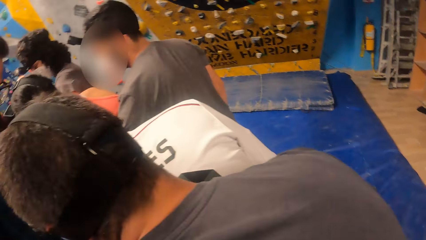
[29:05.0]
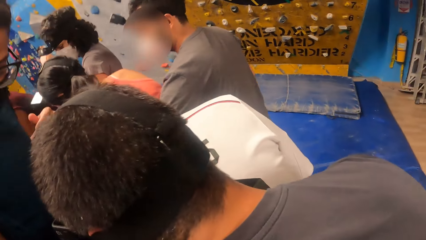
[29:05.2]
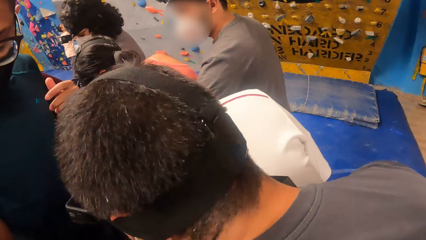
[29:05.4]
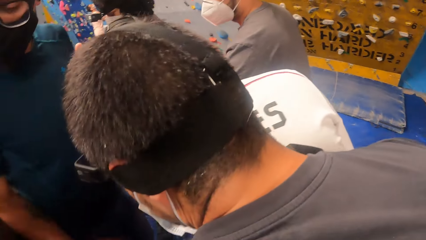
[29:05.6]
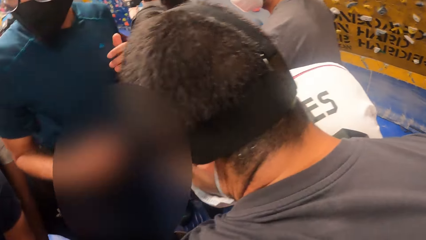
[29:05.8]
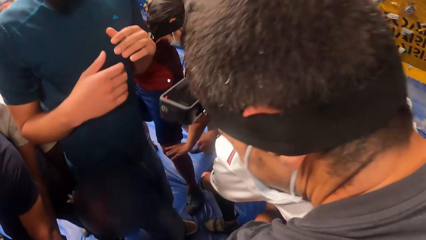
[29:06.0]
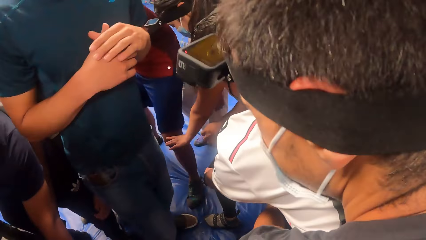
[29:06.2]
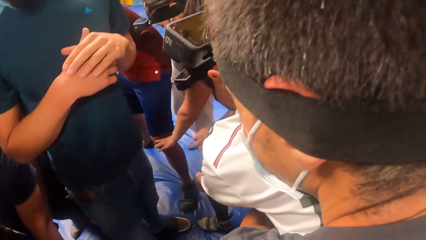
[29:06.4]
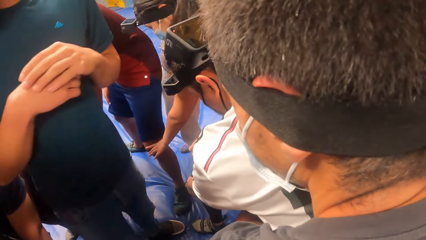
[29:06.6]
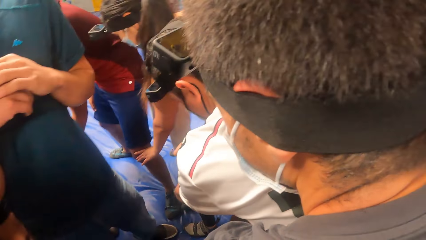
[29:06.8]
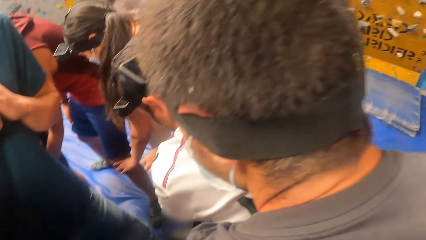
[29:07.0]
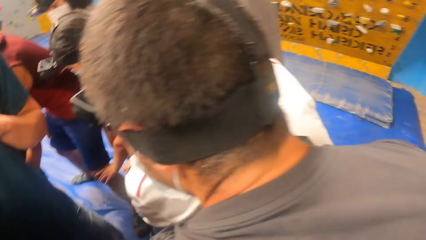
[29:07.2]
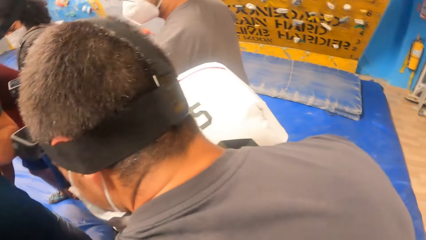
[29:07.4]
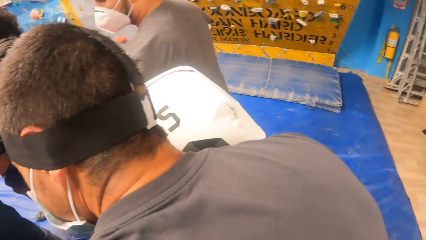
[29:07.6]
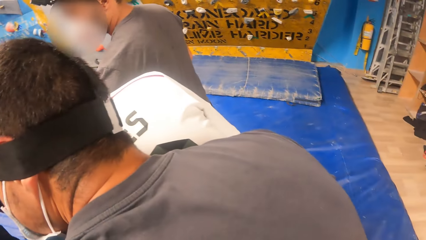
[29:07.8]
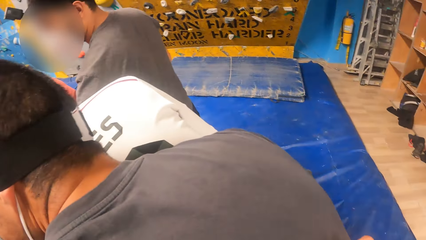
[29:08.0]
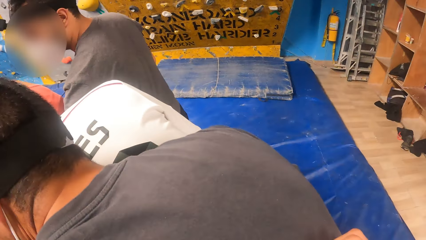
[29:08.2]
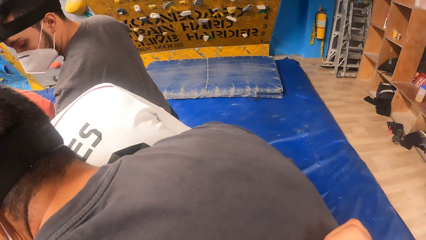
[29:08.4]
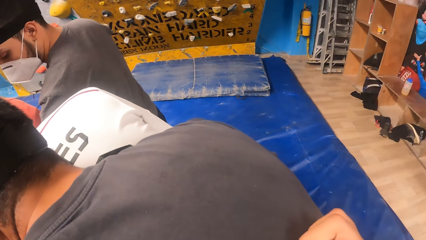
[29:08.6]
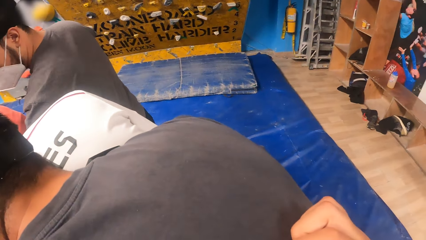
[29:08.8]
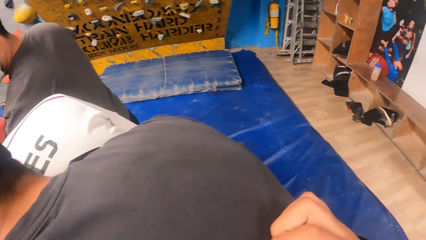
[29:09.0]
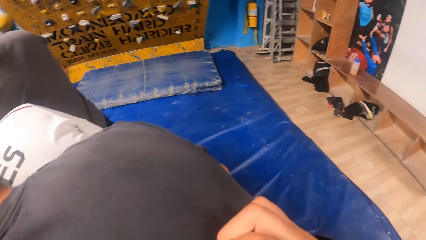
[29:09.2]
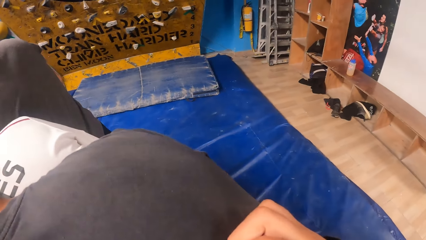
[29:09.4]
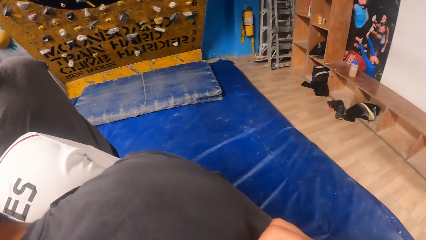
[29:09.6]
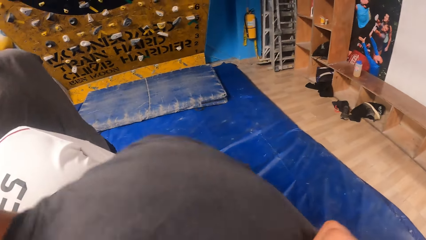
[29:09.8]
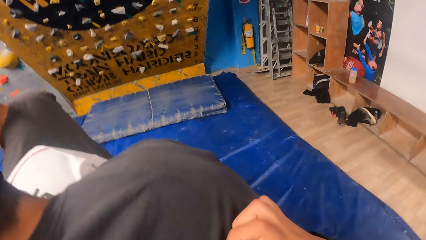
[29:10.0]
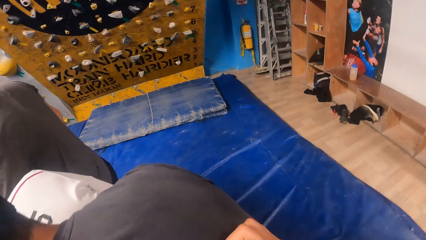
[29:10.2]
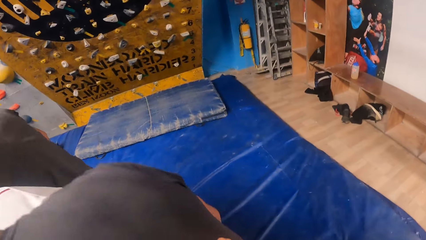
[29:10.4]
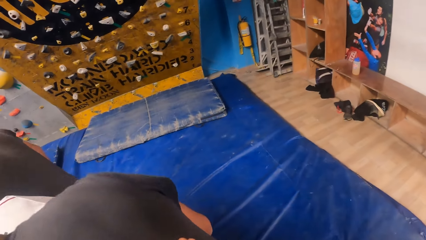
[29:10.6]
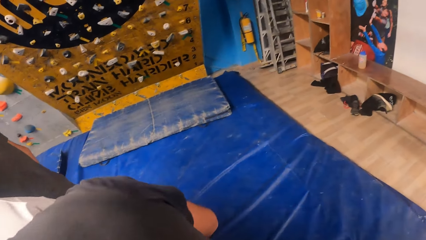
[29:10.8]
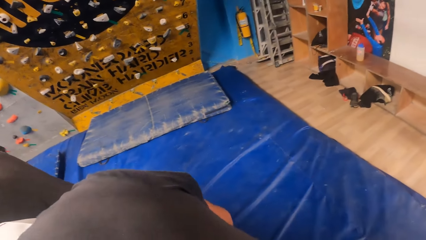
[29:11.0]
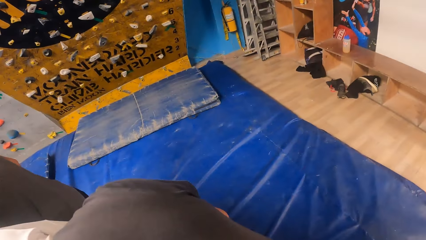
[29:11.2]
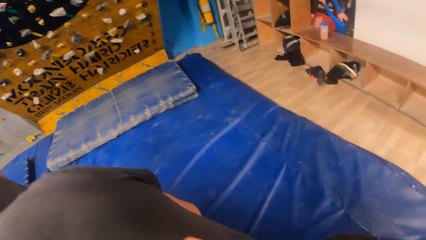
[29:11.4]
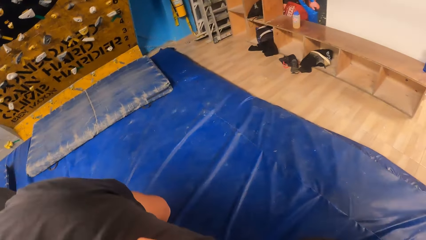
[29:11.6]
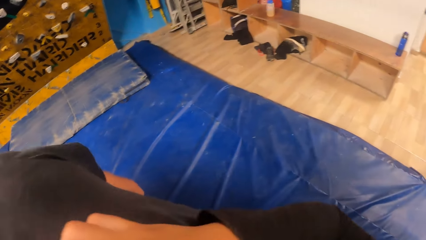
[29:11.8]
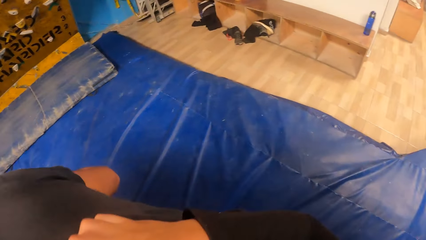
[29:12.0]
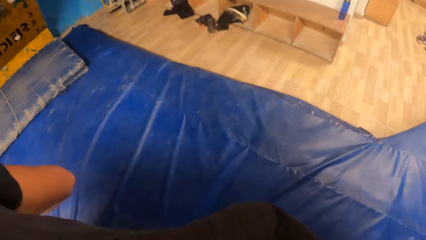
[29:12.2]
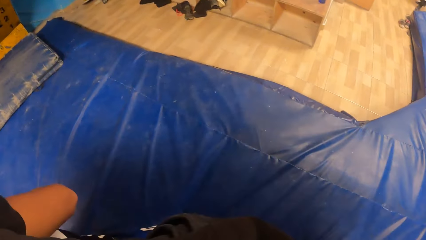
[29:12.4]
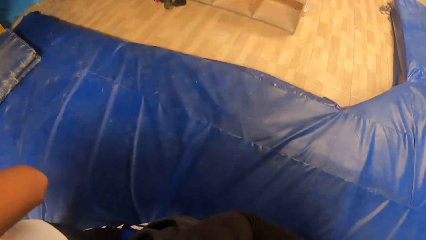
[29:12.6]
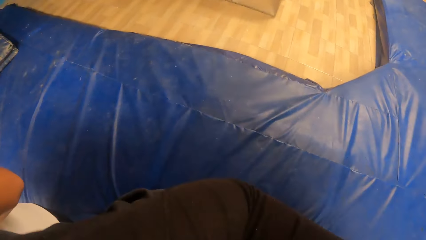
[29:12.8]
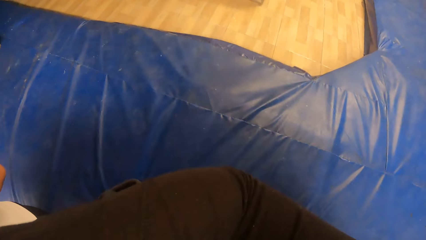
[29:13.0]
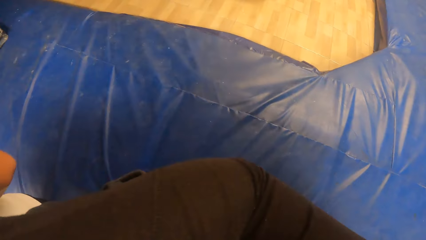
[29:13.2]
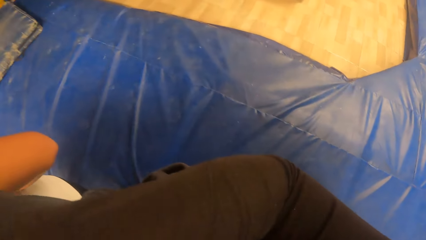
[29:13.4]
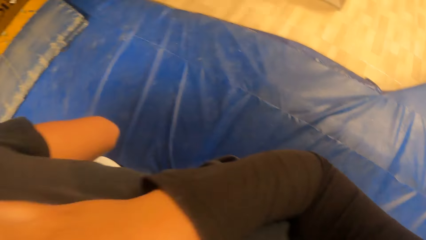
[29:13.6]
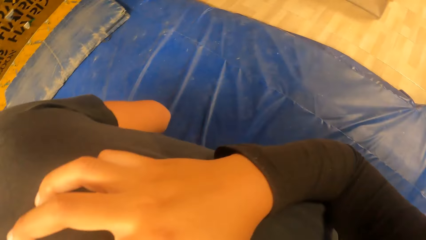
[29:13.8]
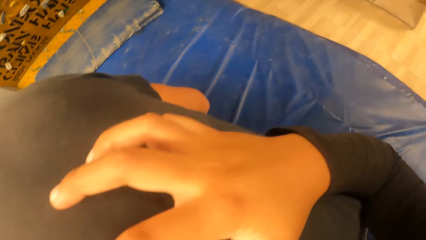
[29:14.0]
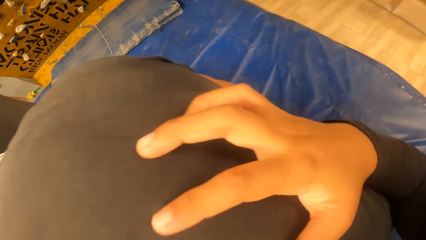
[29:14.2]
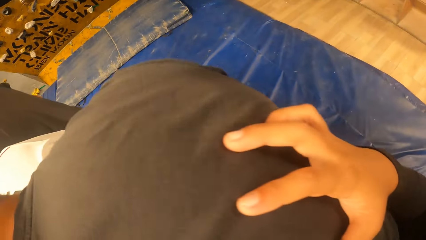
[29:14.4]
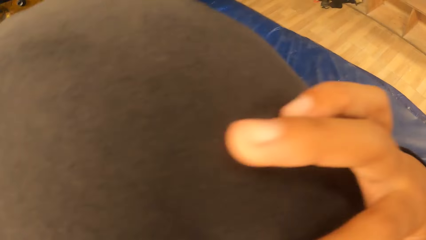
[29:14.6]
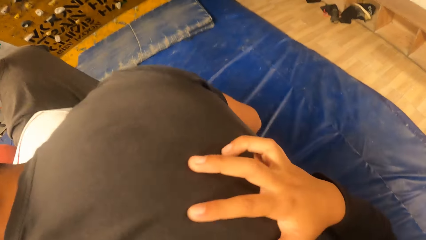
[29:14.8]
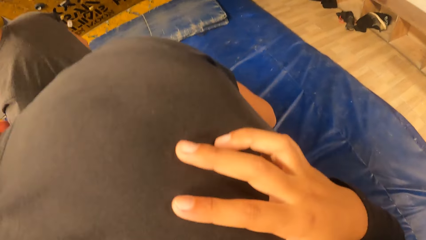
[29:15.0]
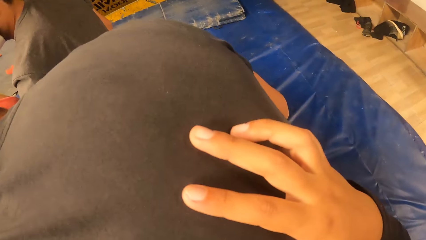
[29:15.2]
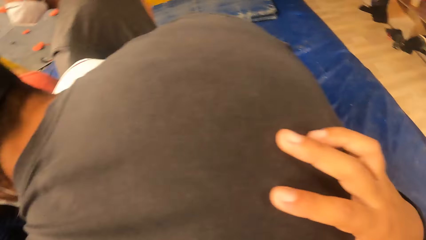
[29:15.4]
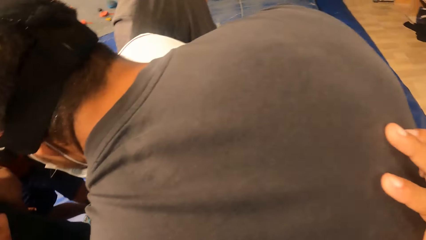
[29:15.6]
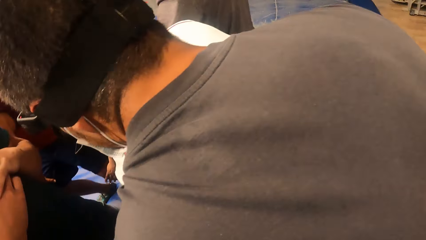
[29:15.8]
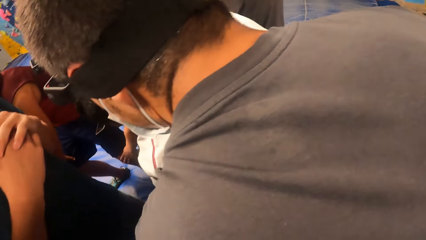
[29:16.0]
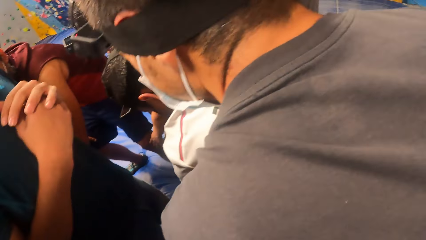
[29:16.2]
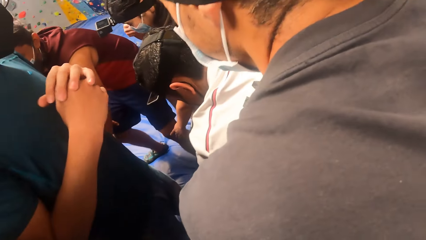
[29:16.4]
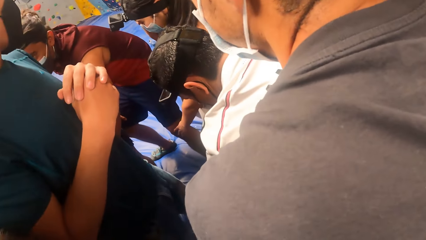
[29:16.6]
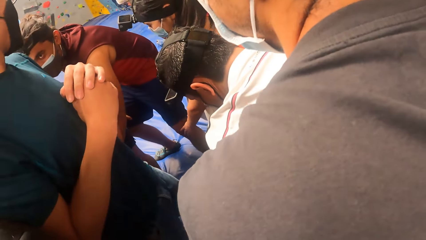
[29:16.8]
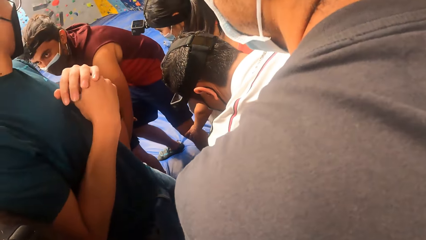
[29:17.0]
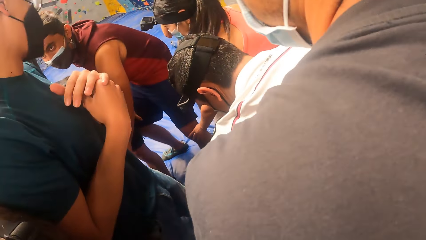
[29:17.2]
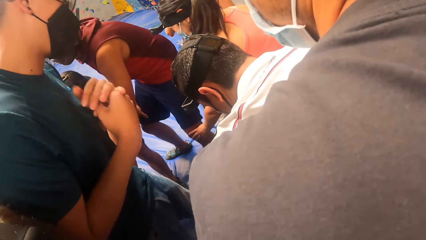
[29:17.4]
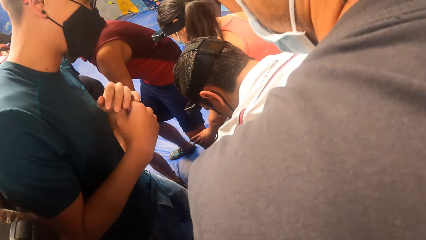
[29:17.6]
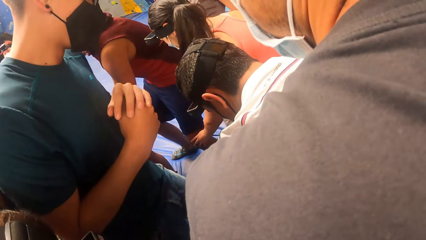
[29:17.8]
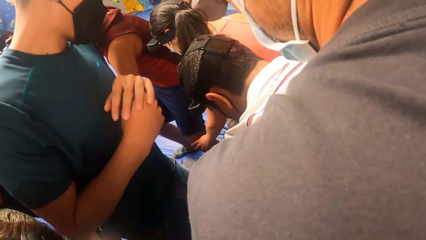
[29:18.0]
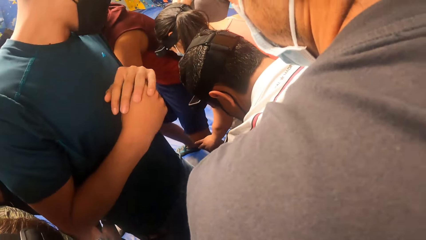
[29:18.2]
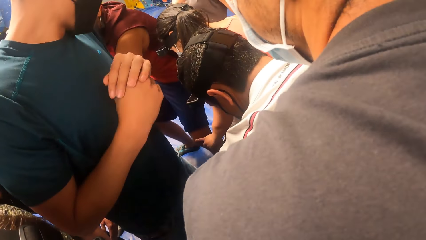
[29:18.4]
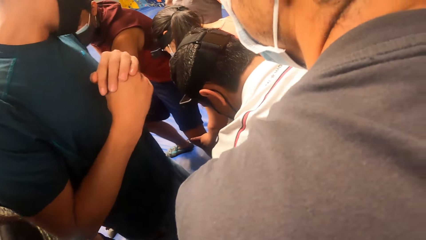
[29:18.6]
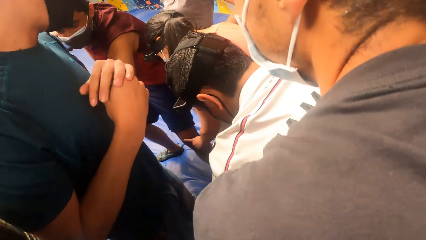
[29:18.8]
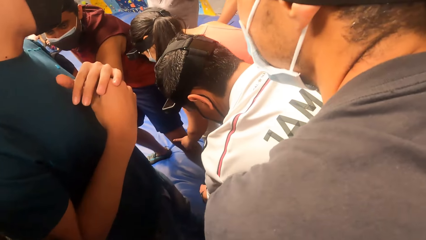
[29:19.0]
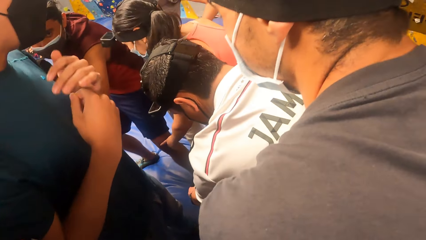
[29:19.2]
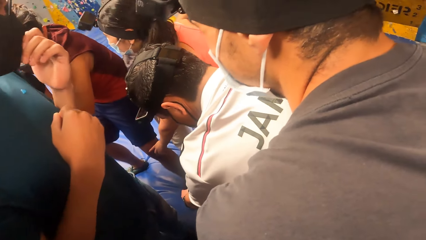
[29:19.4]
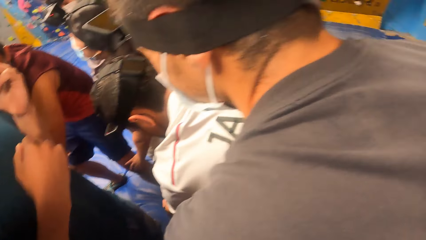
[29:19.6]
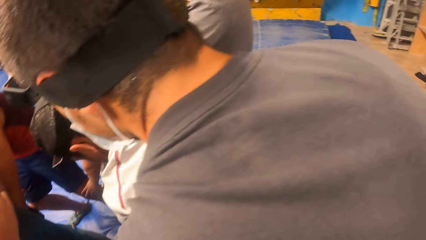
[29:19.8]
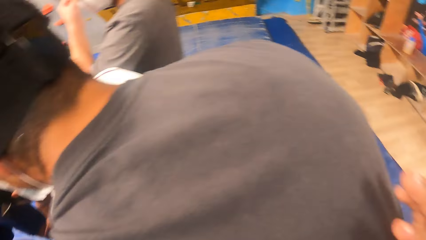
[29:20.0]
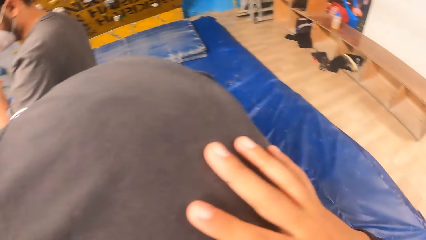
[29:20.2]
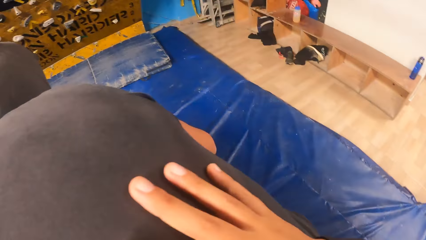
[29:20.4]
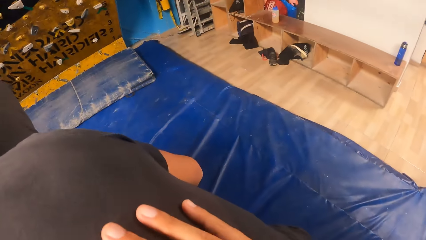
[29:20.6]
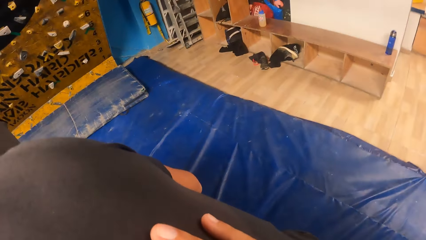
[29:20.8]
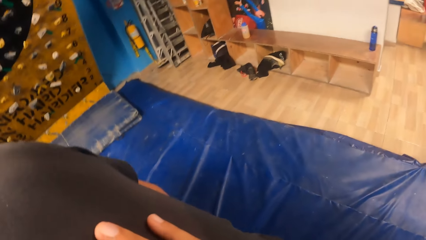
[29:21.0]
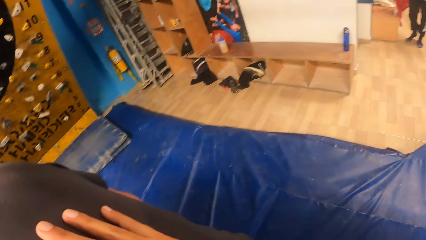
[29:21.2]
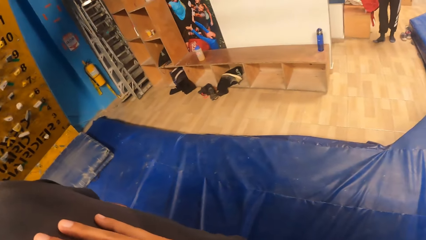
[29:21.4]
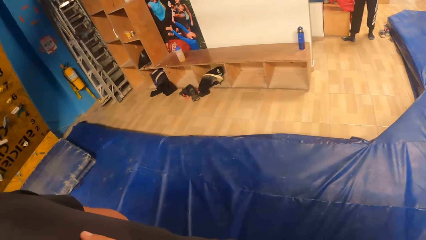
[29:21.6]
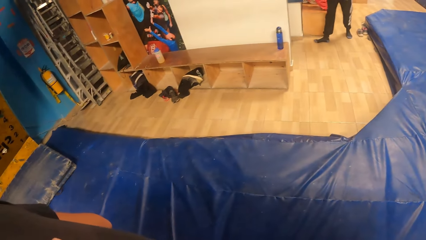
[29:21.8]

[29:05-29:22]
The camera wearer jumps around.
